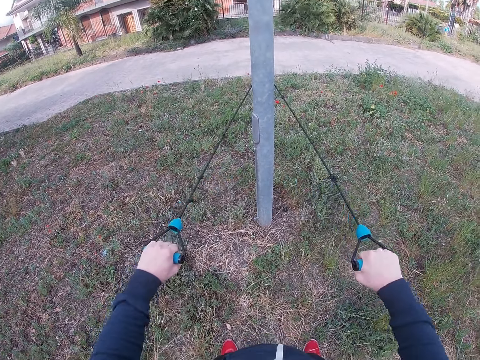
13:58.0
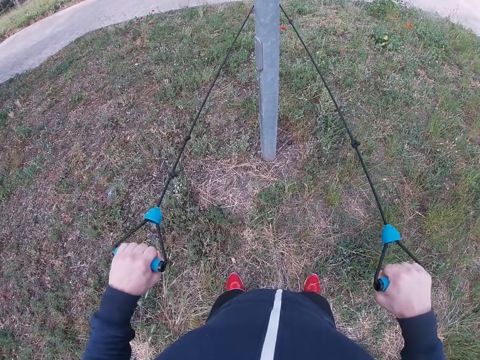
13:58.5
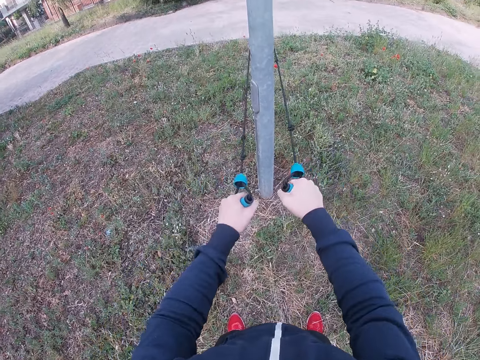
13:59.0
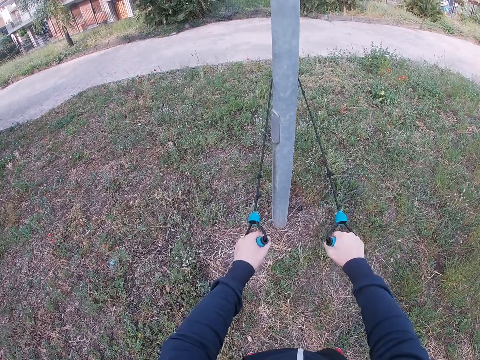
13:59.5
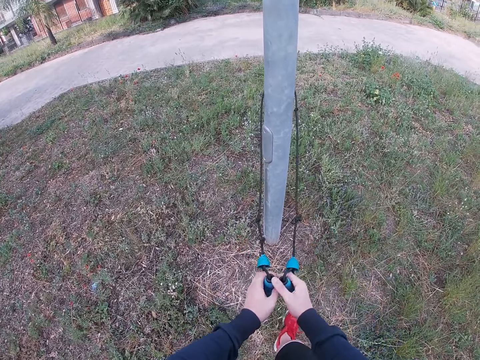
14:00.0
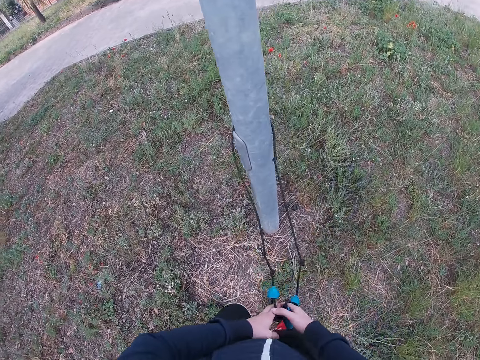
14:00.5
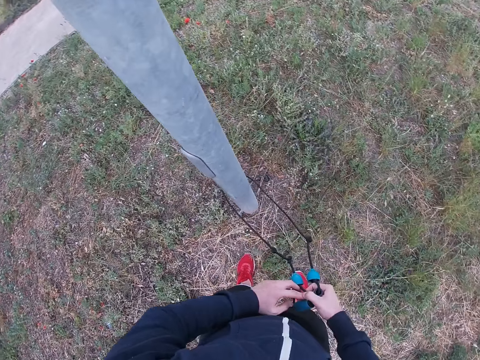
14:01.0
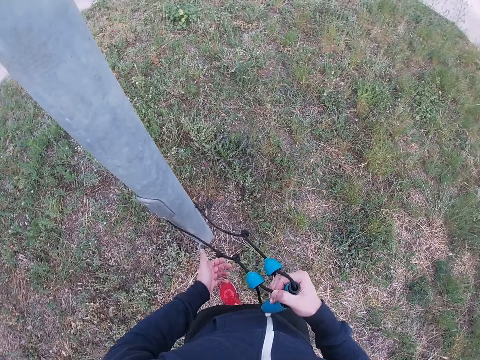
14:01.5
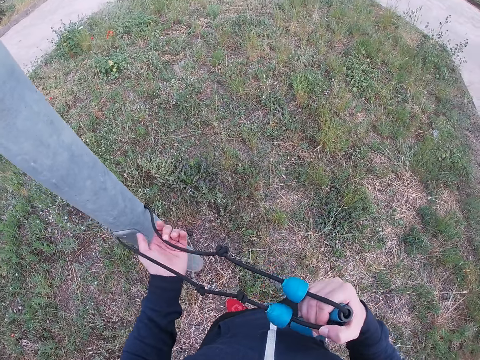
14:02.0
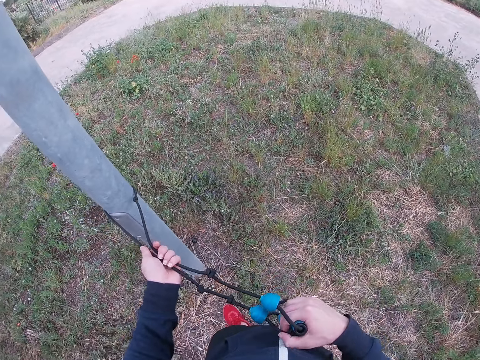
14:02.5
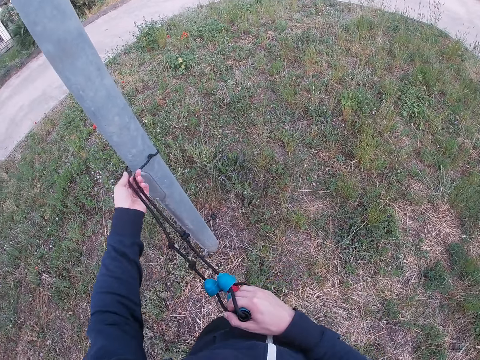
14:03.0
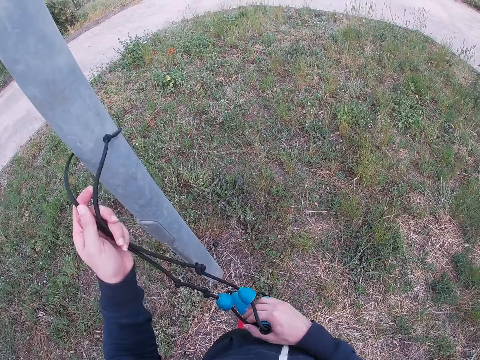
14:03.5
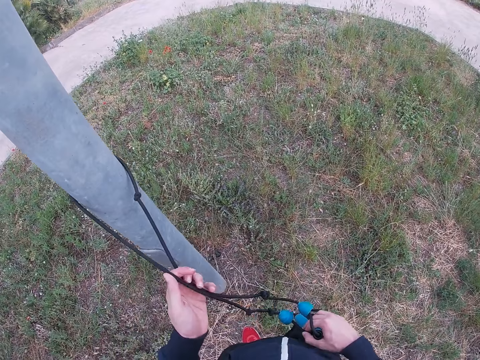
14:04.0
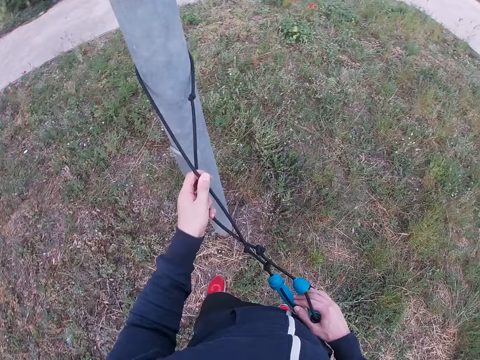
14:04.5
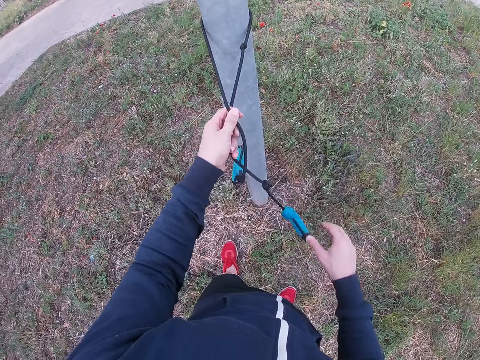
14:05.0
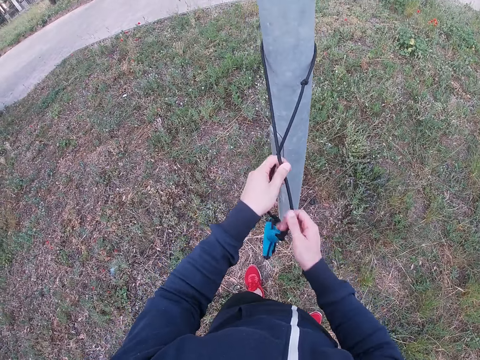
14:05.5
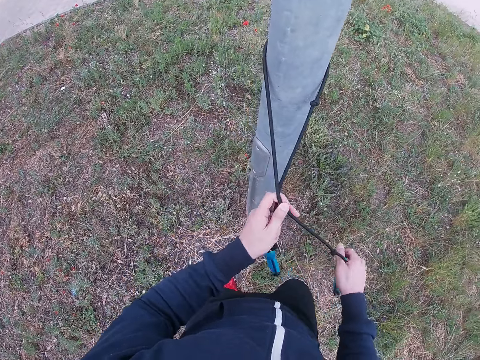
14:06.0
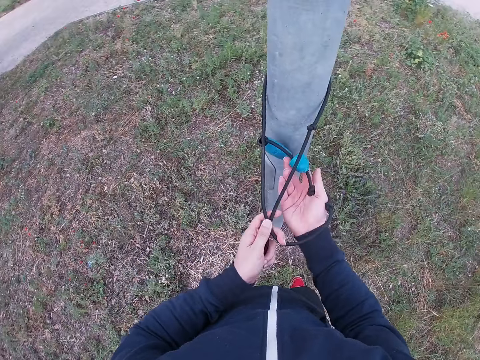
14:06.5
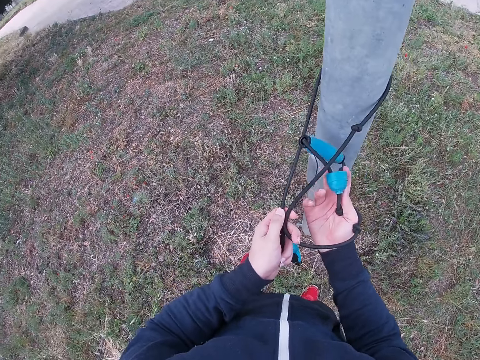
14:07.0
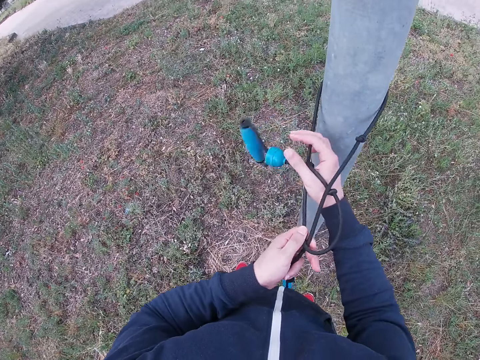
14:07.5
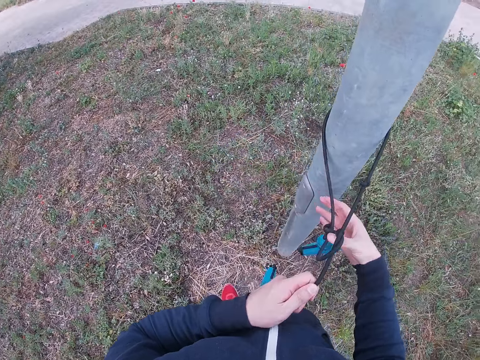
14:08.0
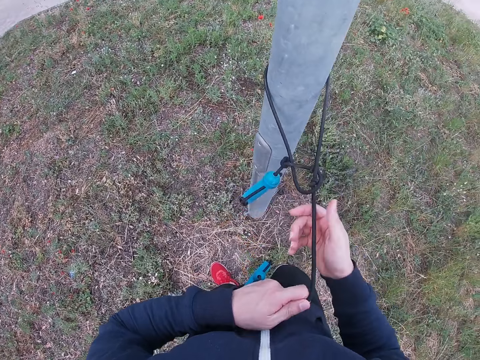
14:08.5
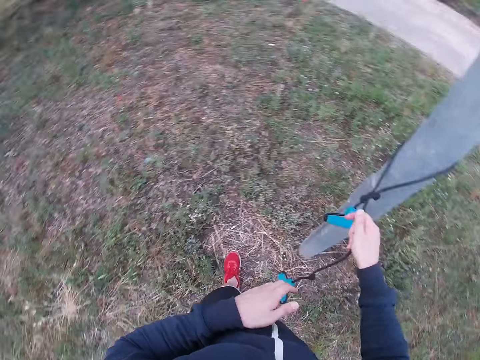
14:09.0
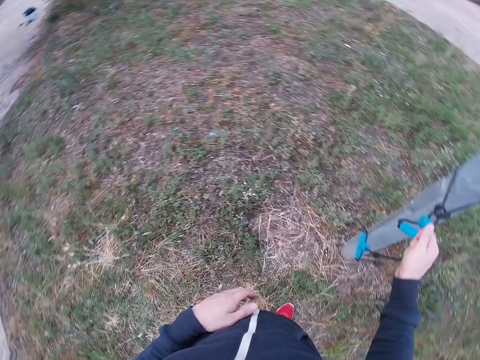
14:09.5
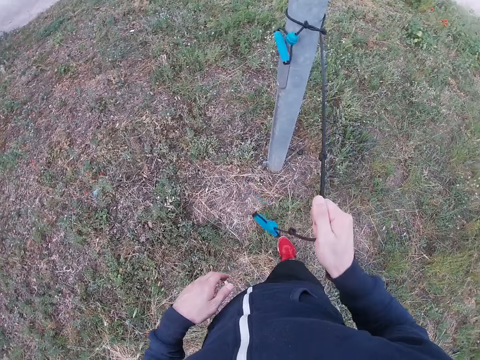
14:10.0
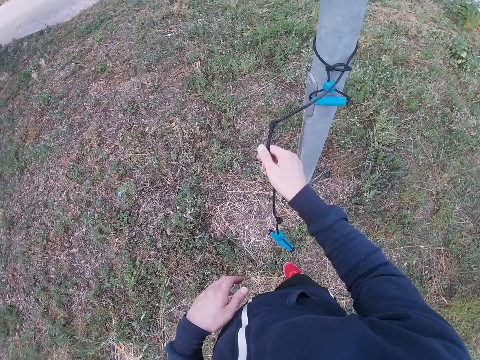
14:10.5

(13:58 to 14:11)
The camera wearer moves towards the pole. He holds the pull rope with his right hand, lifts up the pull rope on the post and ties the pull rope on the post.

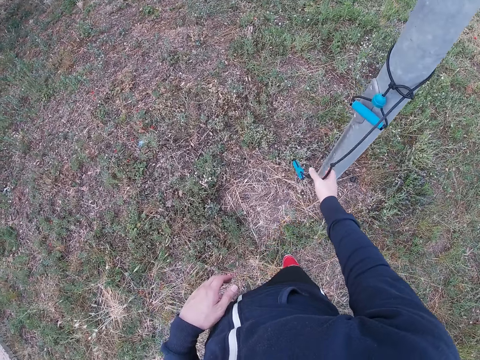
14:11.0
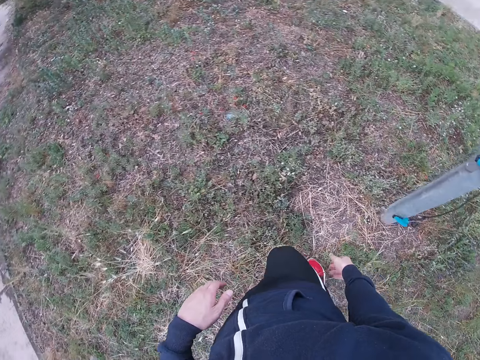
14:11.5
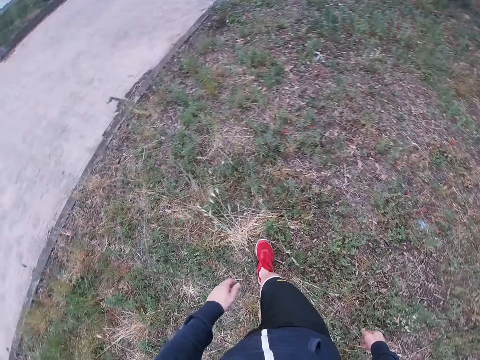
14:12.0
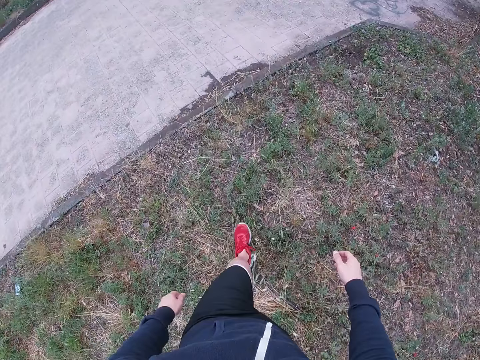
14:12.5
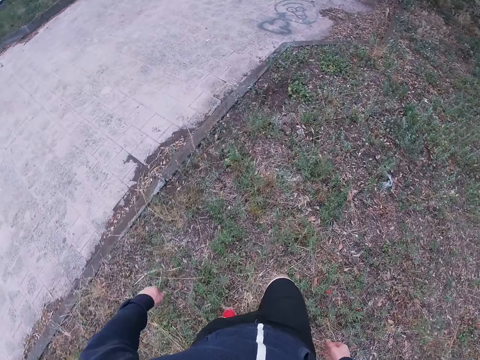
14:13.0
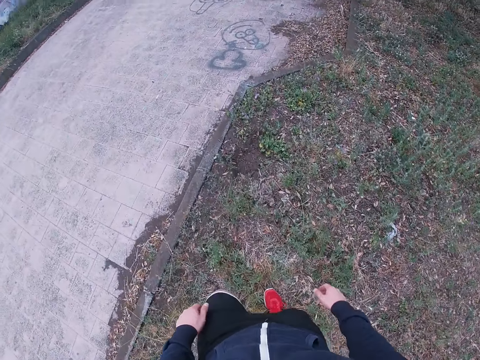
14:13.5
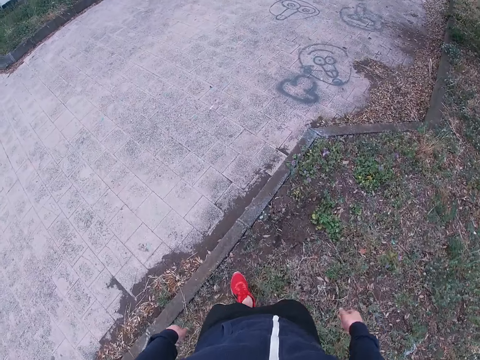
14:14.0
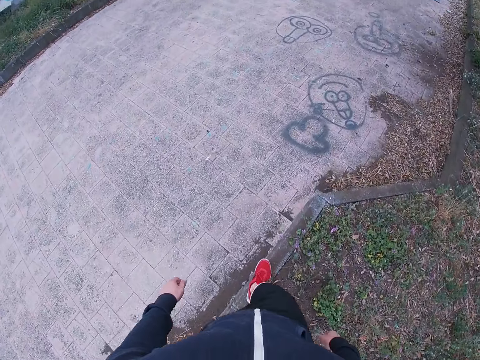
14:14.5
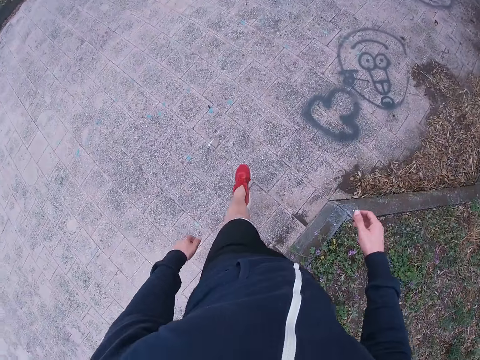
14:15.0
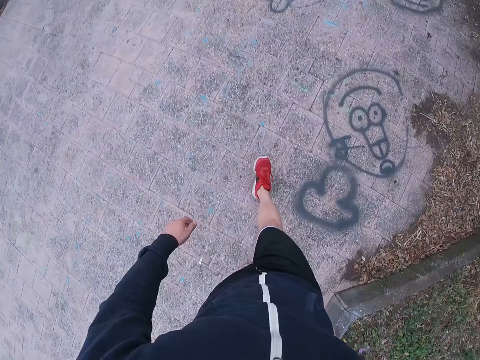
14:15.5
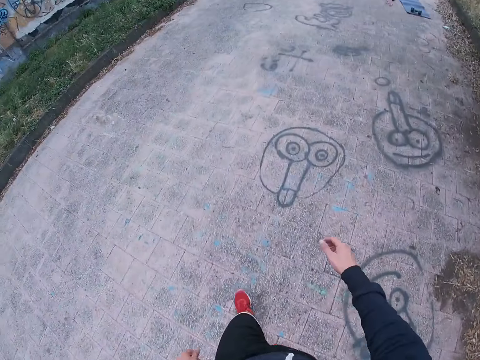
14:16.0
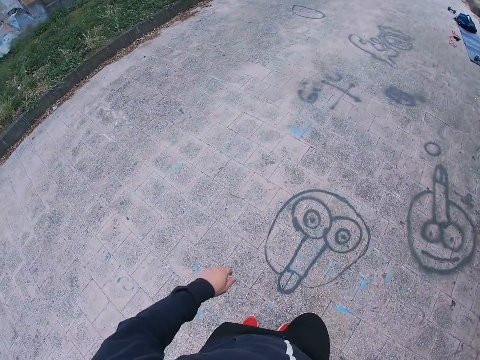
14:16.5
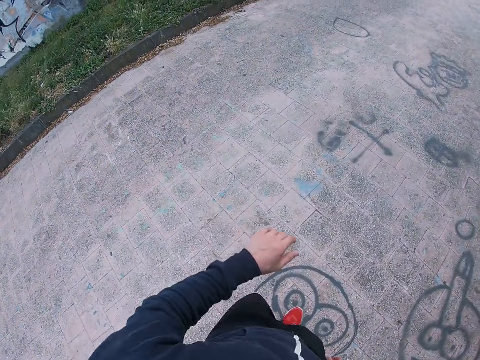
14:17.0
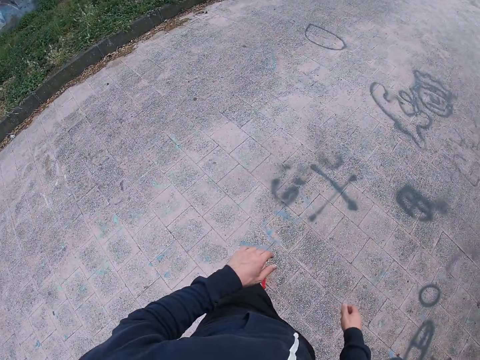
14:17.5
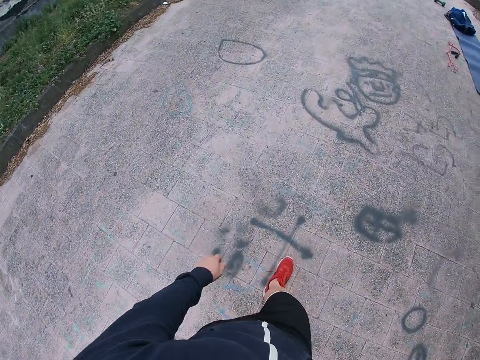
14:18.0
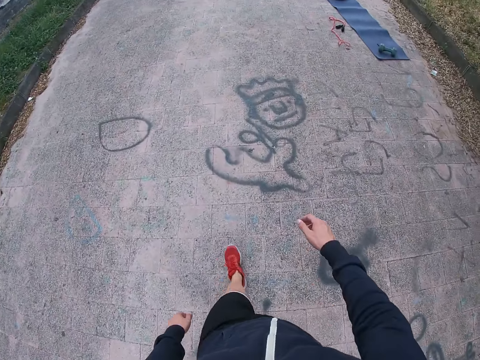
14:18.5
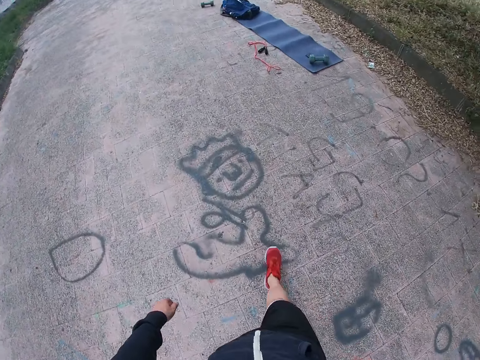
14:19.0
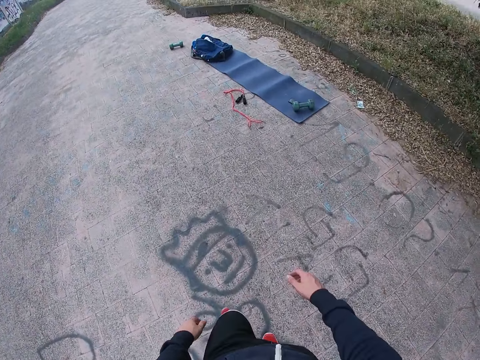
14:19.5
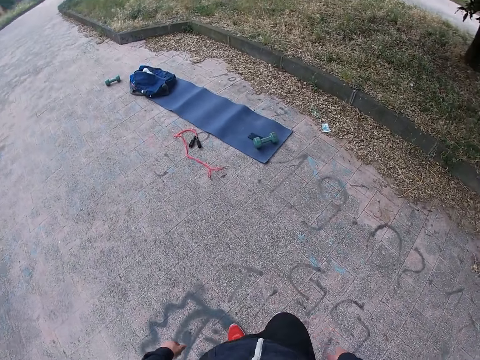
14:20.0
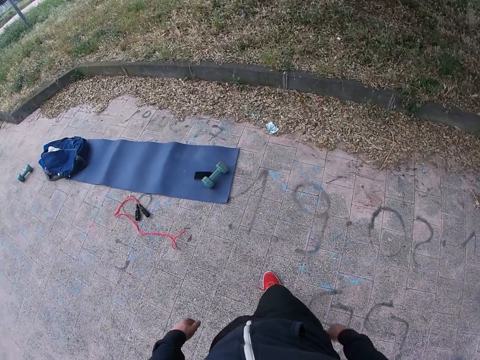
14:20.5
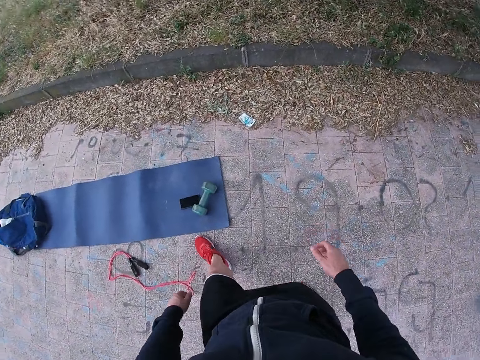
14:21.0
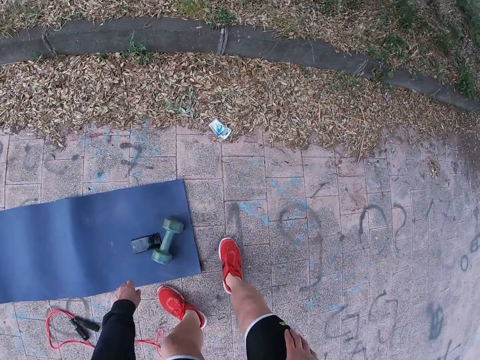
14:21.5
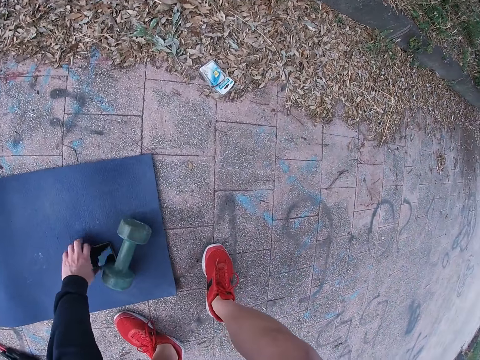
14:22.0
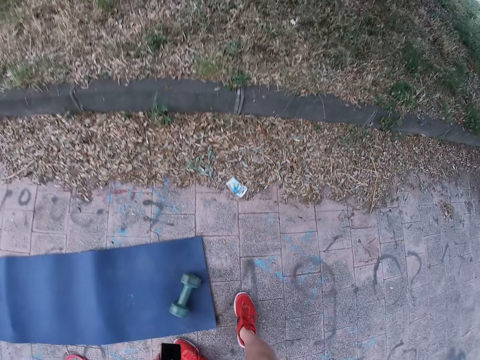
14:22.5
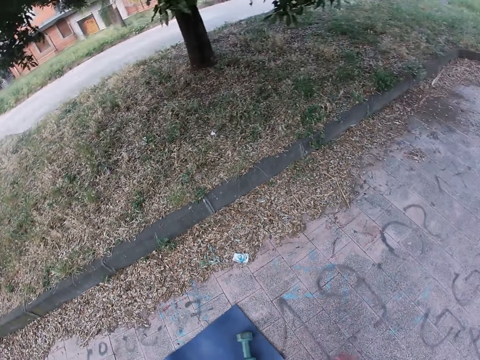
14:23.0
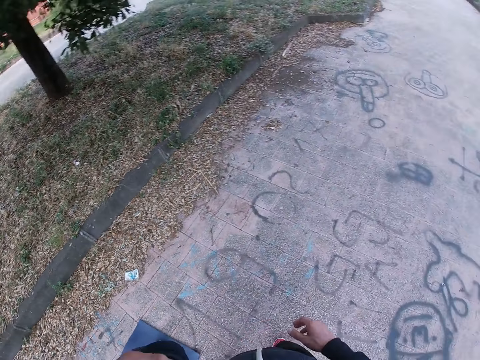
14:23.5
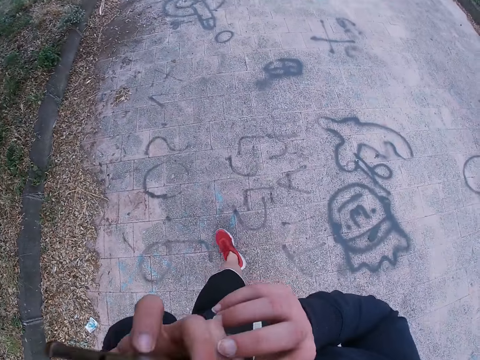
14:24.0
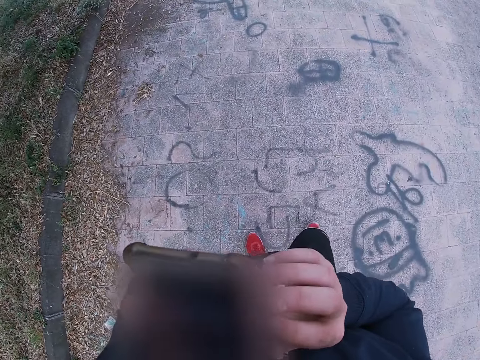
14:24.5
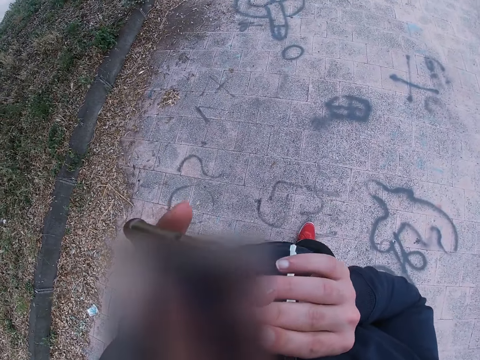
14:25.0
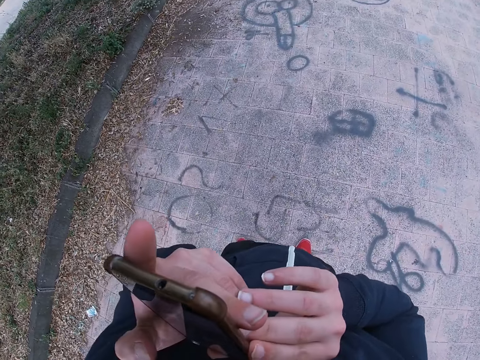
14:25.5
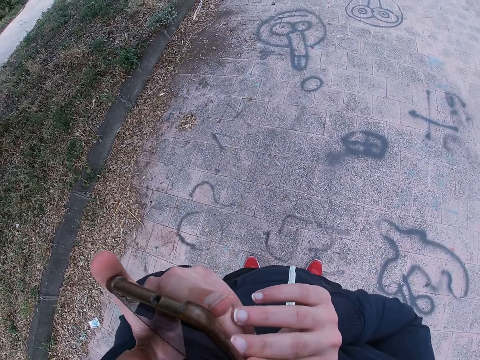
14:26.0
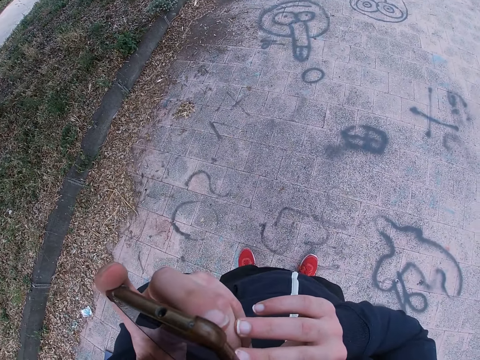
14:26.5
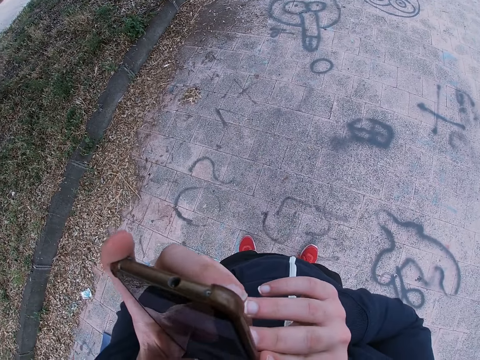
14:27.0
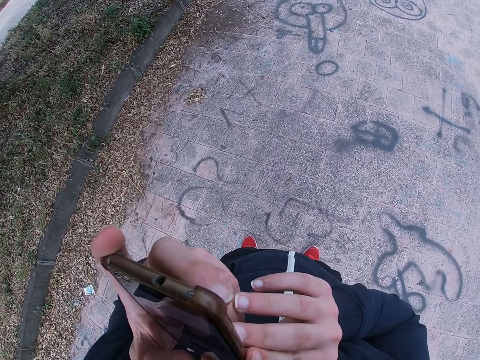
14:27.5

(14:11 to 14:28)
The camera wearer drops the pull rope. He walks around, turns around and walks towards the mat. He picks up his phone, touches the phone and operates his phone.
